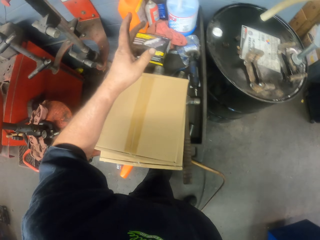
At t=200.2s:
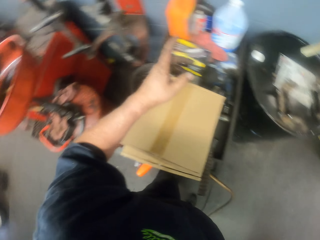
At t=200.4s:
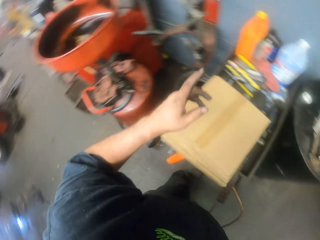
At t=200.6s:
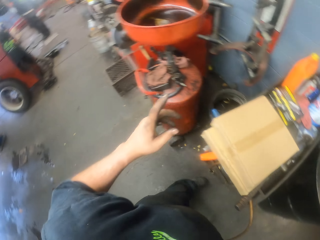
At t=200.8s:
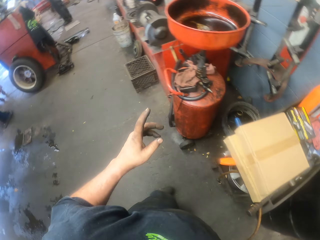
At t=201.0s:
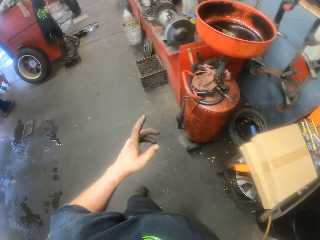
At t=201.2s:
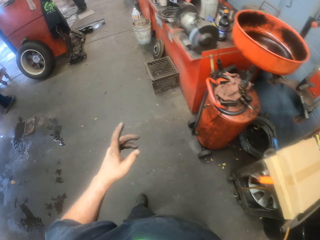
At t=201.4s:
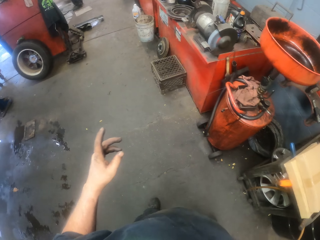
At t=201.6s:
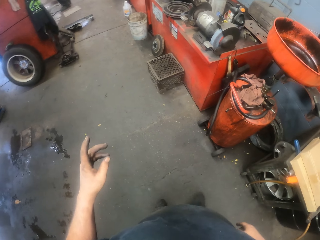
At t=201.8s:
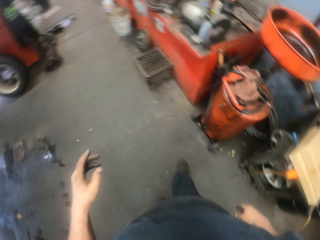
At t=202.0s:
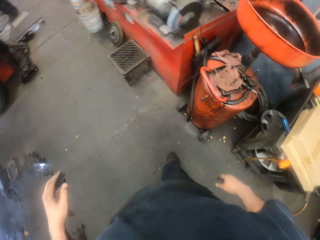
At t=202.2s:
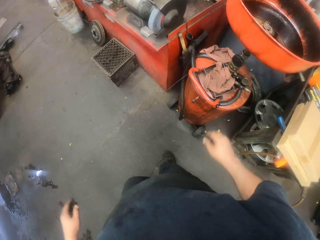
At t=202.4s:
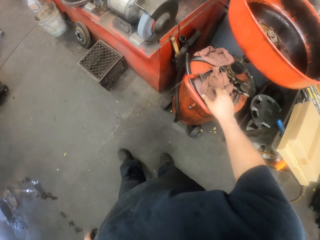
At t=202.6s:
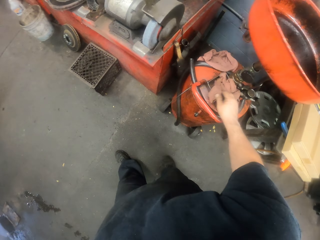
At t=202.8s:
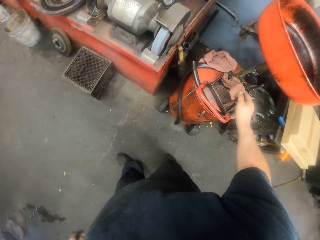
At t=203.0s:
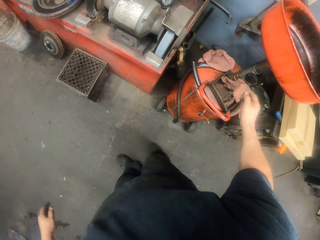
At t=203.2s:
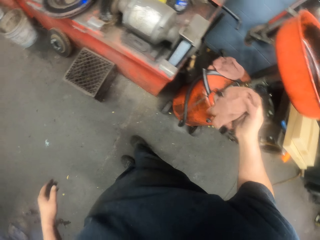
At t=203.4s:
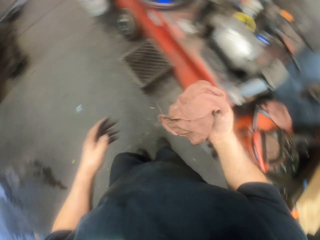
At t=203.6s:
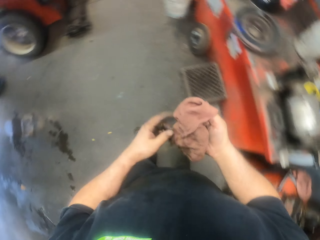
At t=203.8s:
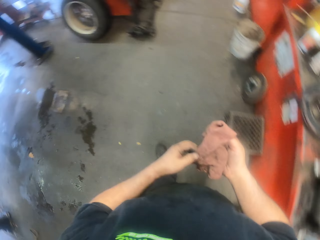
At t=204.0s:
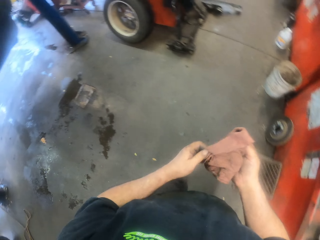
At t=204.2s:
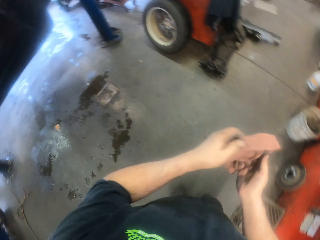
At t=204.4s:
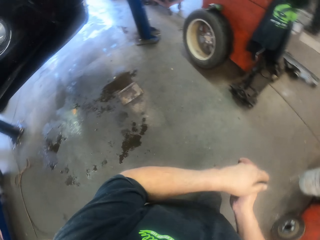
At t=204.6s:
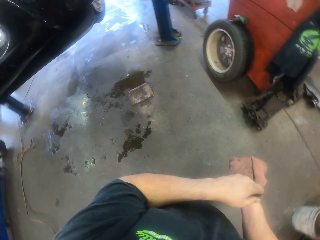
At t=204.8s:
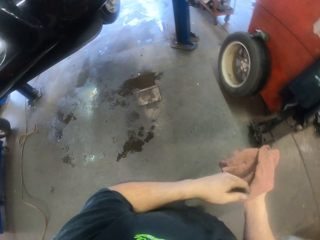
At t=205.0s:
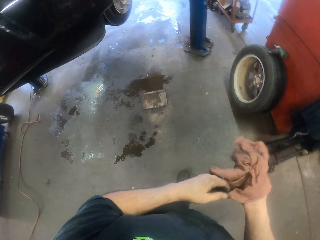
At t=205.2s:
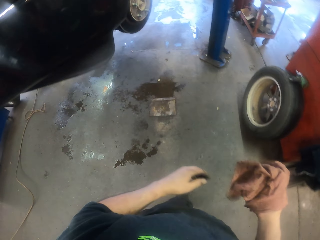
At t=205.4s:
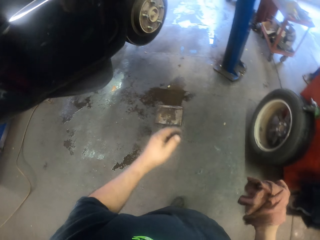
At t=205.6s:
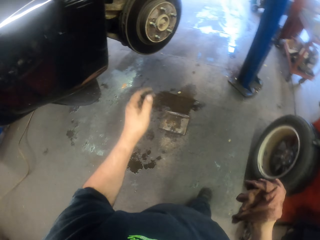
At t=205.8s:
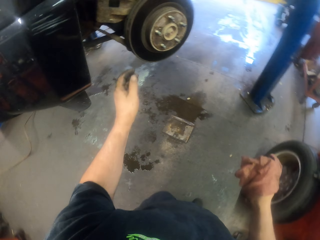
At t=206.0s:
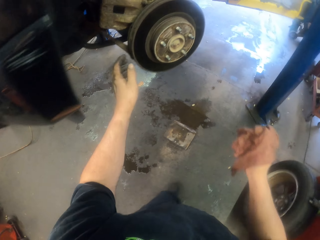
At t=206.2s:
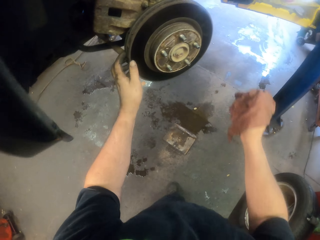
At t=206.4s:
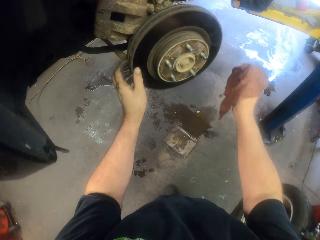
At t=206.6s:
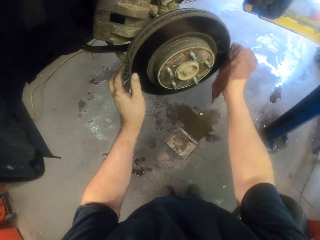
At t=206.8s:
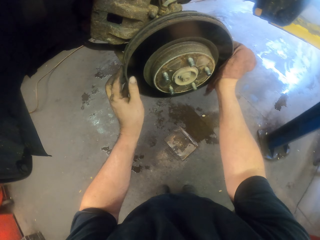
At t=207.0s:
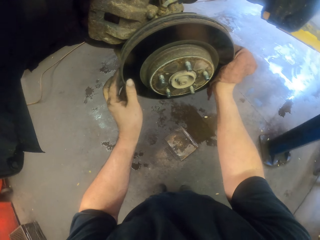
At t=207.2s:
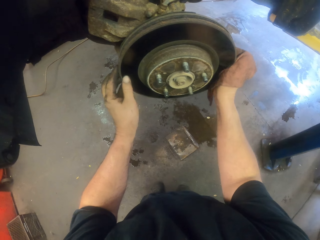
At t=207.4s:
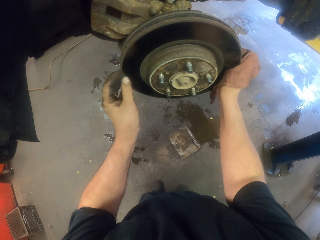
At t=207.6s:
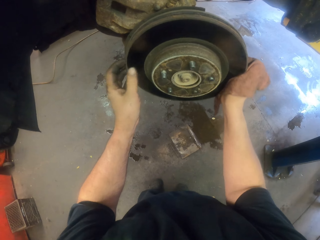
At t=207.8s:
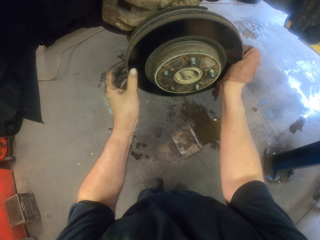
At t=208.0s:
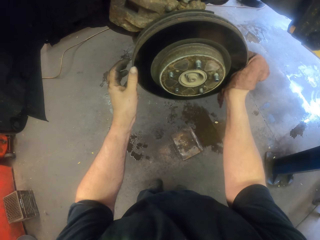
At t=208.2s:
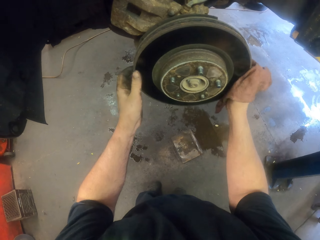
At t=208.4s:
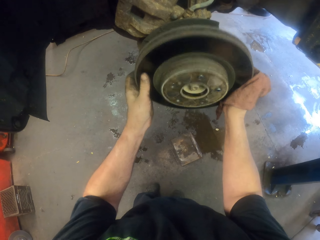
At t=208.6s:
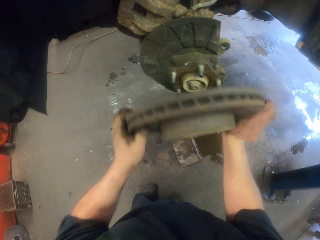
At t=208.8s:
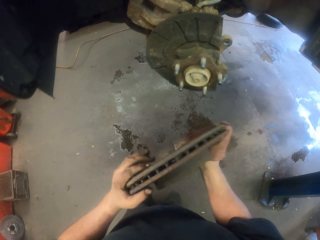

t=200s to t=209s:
The camera wearer moves the hand while walking. They pick up a hand towel. They walk. They remove a car wheel.

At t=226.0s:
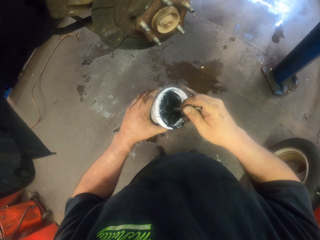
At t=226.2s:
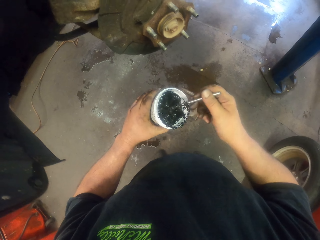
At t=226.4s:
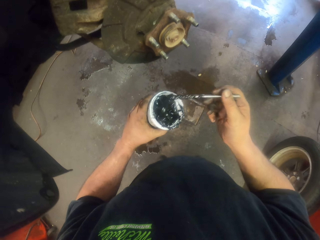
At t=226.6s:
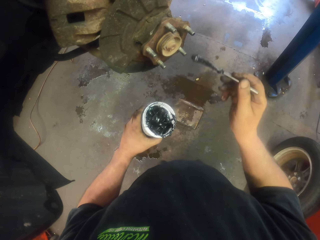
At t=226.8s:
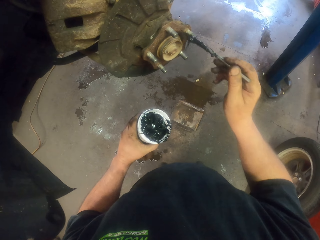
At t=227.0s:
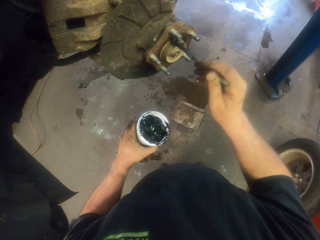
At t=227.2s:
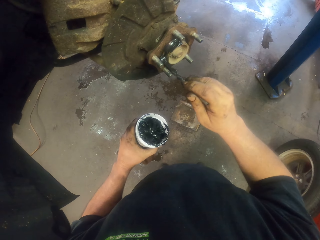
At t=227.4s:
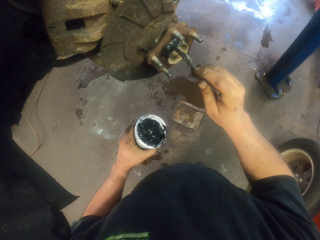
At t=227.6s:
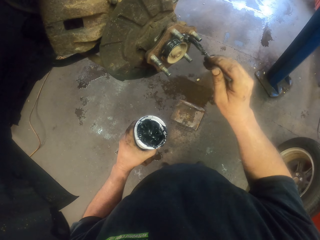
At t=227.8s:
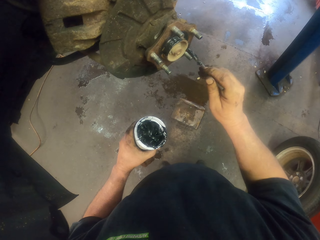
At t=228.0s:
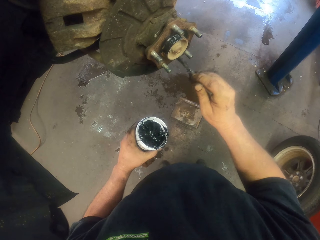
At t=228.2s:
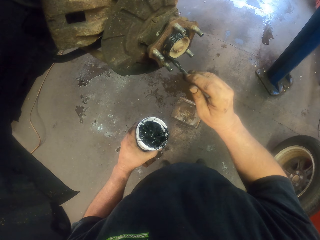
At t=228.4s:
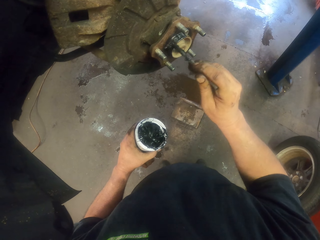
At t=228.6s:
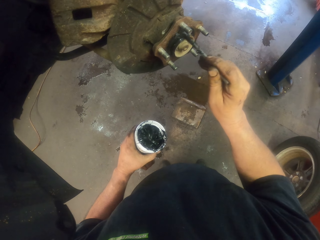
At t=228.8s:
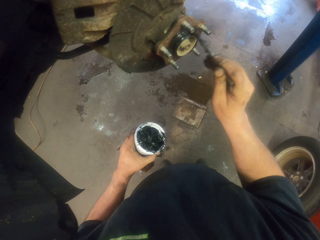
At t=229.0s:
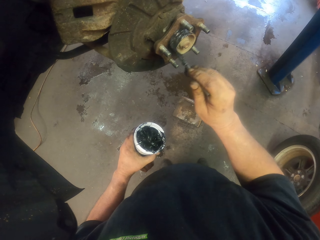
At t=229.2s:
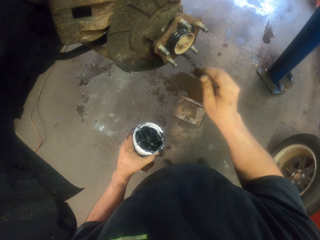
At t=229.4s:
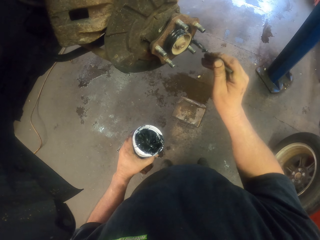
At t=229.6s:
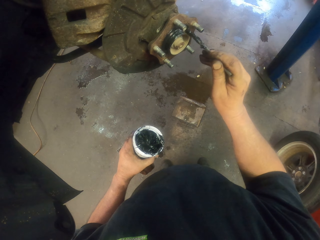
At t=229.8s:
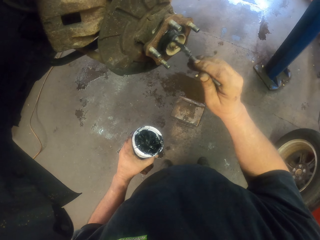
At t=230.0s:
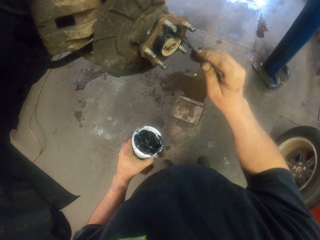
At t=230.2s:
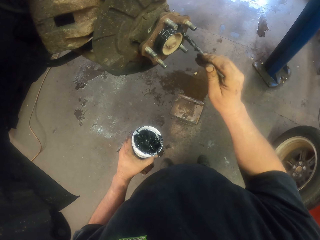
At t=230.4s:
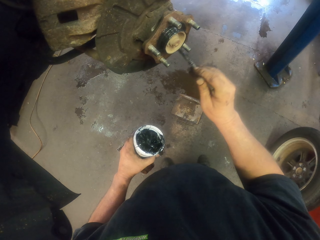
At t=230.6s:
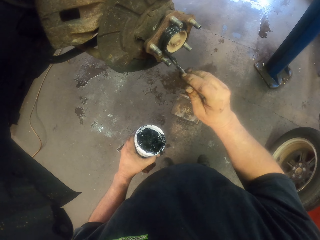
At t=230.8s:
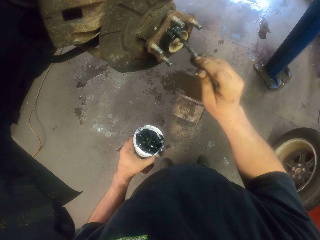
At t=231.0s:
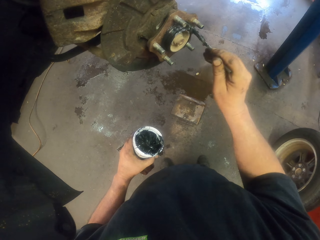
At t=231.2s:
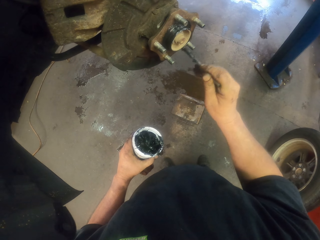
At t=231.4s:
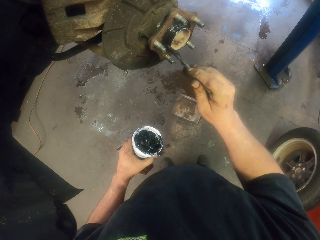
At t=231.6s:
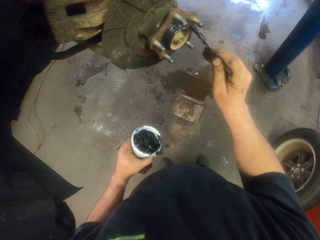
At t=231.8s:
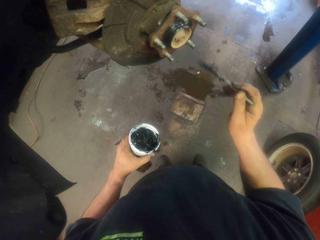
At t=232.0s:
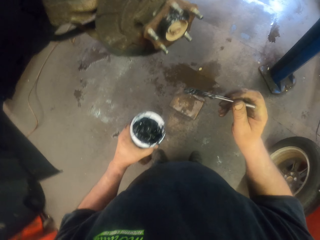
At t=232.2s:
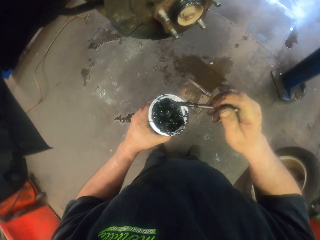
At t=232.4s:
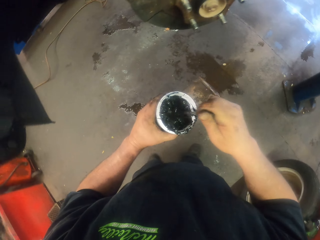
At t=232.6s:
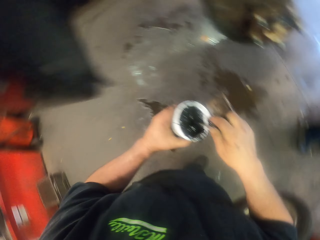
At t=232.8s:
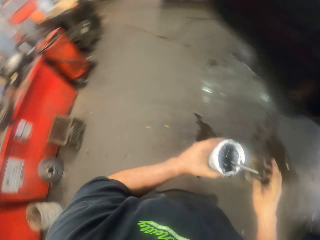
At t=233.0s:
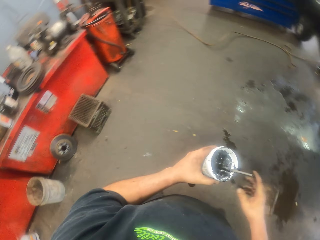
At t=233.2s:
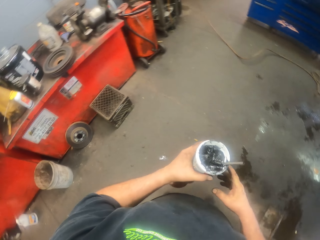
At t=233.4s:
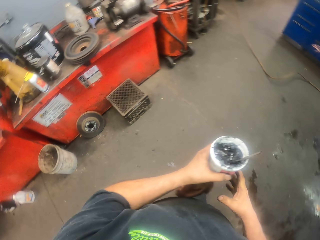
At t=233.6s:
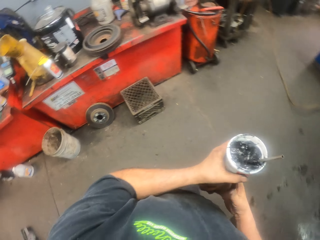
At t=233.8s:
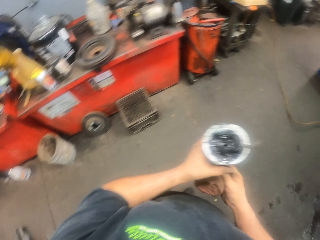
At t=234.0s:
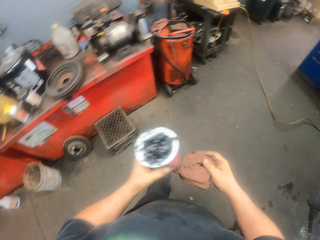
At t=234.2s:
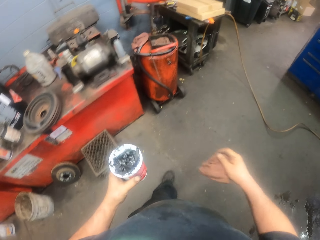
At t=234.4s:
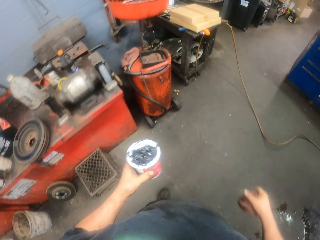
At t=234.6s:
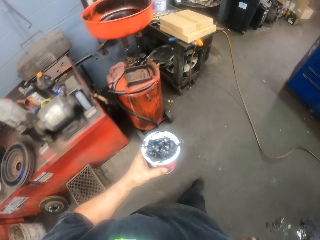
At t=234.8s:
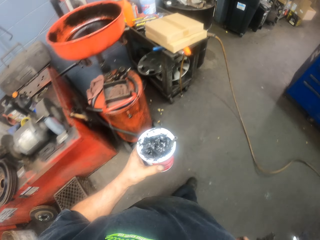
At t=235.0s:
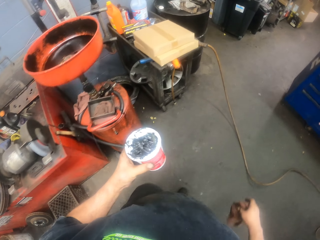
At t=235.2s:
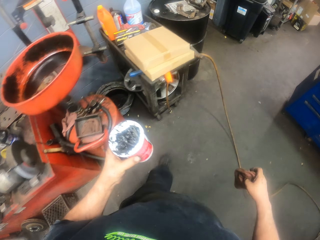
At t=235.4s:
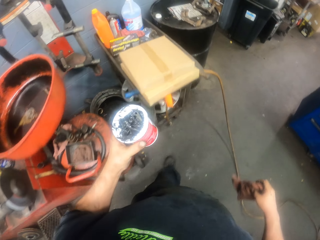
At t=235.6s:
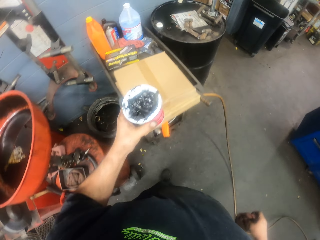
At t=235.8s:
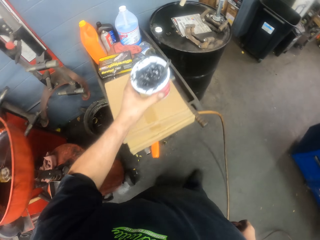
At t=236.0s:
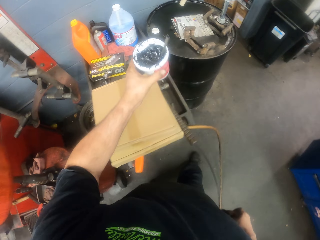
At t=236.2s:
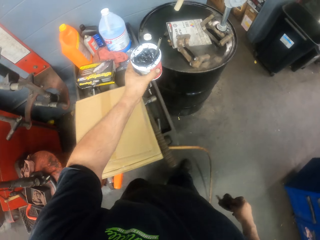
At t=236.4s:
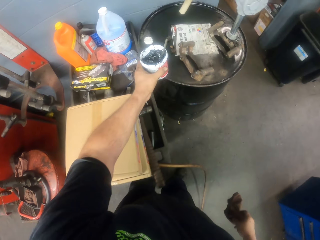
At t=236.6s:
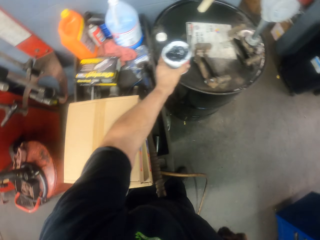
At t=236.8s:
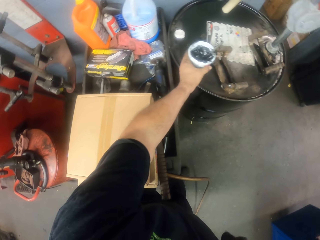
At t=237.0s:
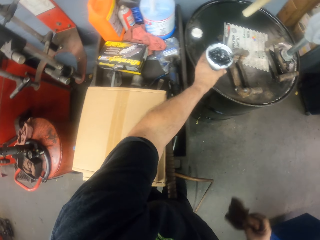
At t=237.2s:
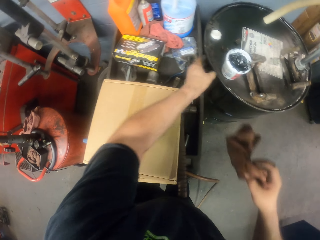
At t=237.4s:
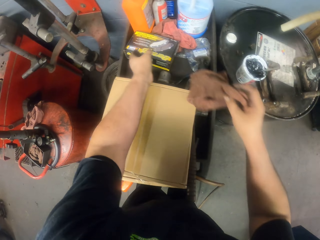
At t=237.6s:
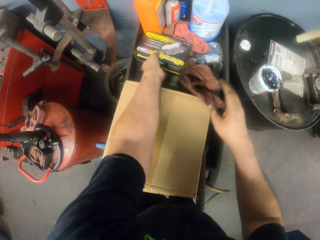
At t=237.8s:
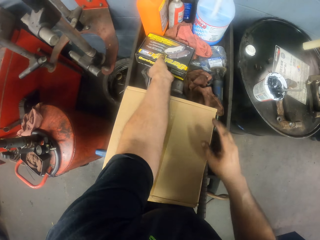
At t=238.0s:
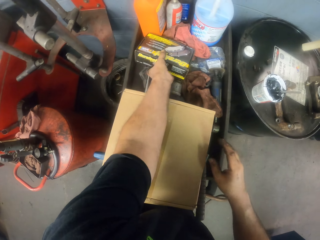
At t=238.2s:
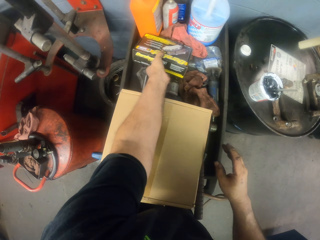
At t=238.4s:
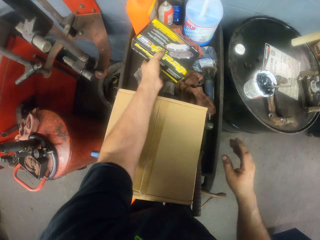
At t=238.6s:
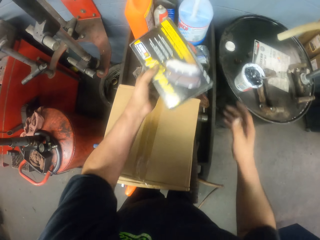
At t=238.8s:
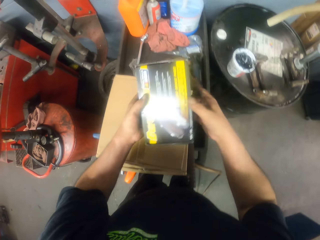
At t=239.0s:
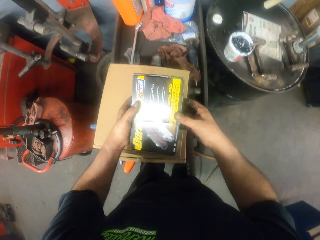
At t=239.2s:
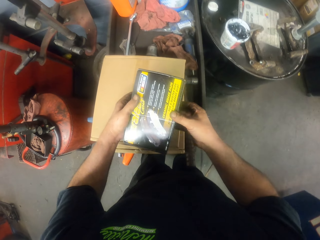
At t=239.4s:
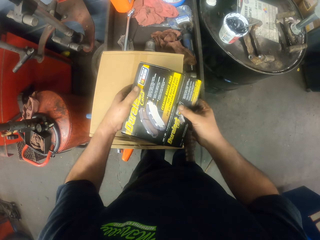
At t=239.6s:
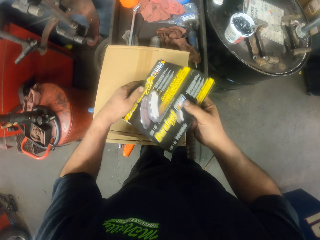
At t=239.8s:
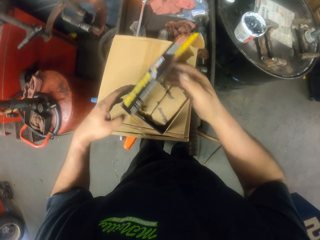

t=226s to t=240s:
The camera wearer smears the black grease on the wheel hub. They return the stick in the tin. They walk. They carry the cloth. They put the grease can on a metal tank. They throw the hand towel on a table. They pick up a box.
